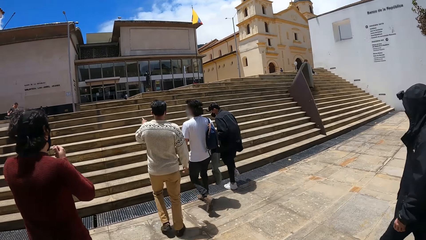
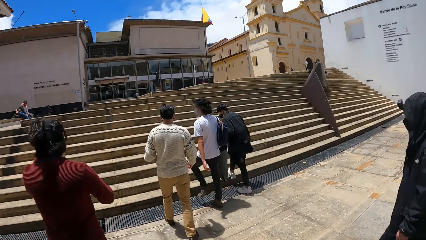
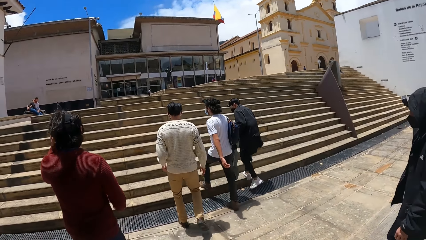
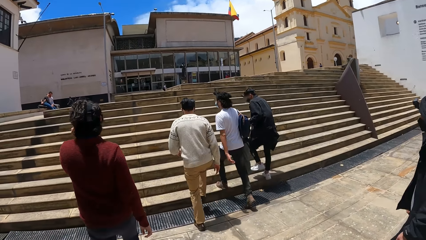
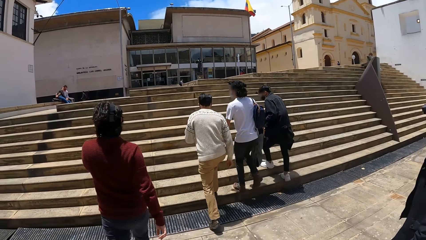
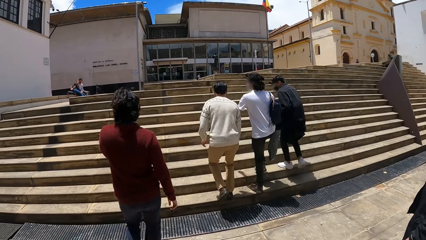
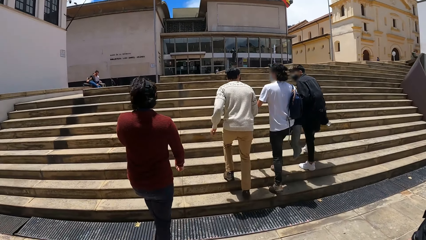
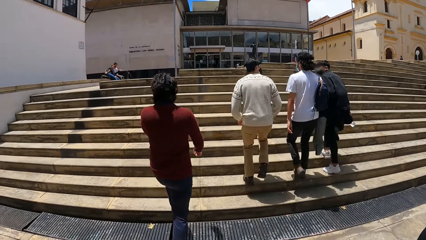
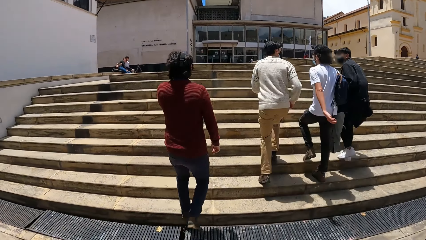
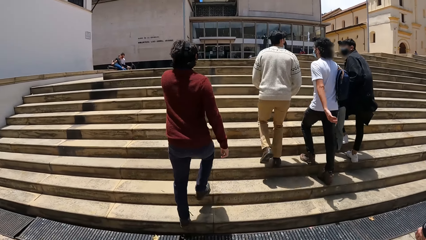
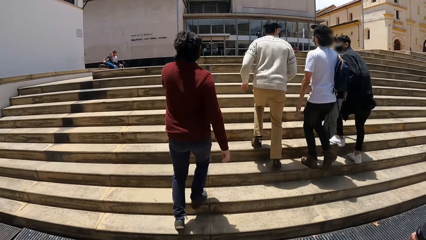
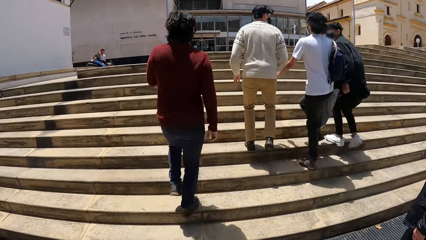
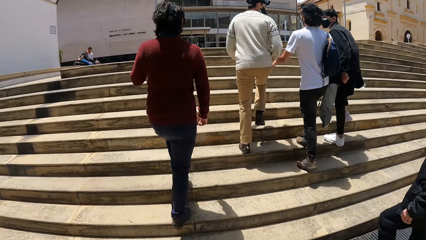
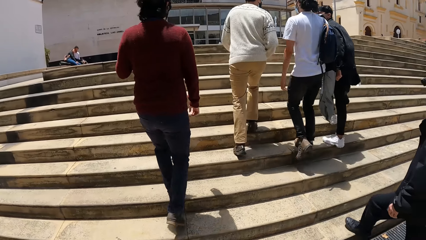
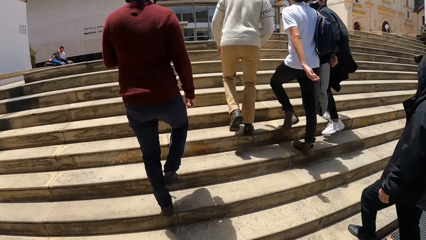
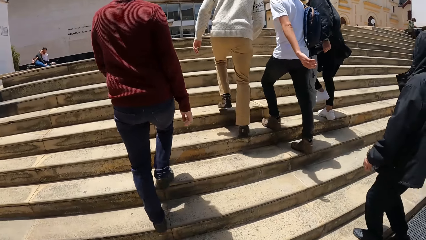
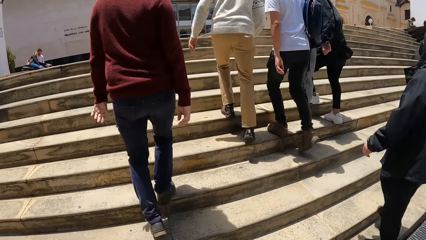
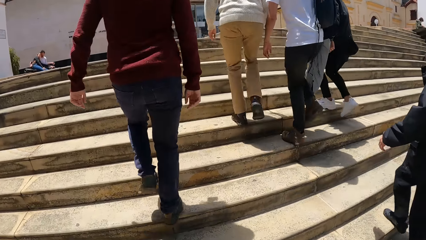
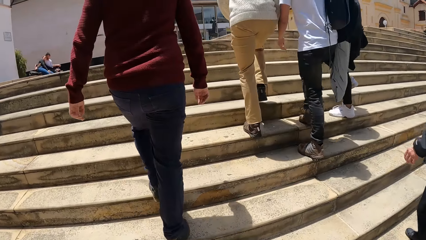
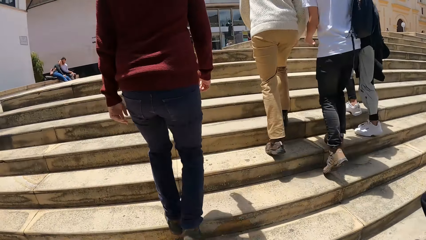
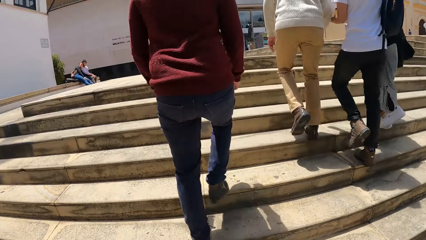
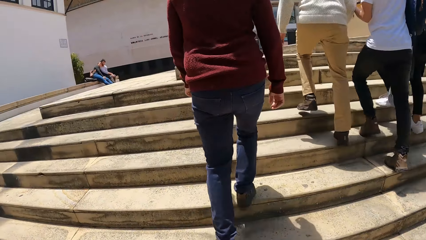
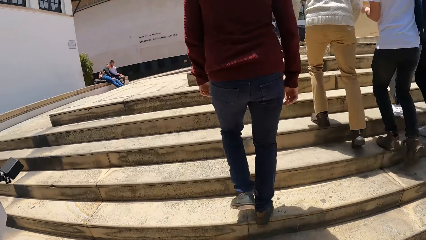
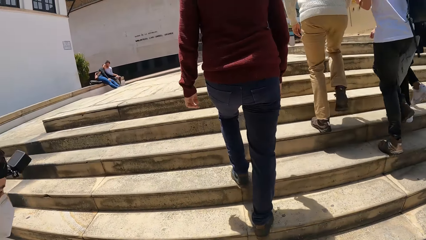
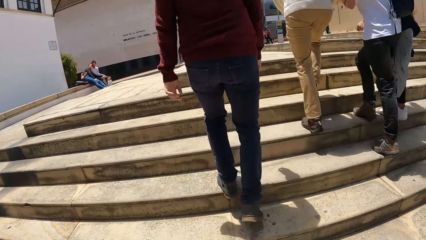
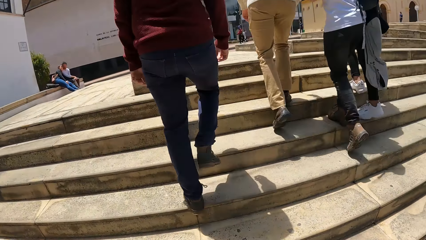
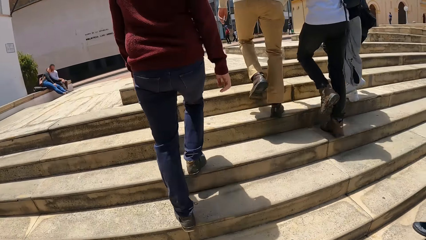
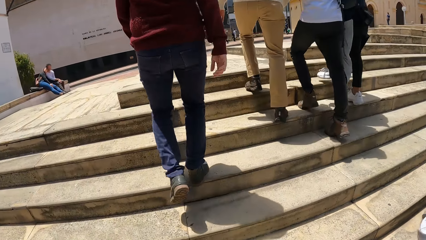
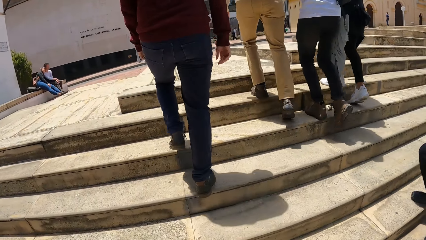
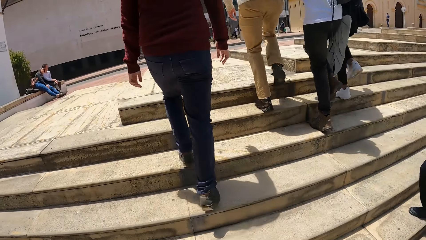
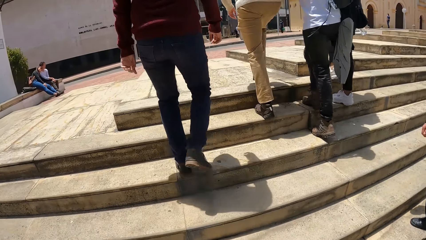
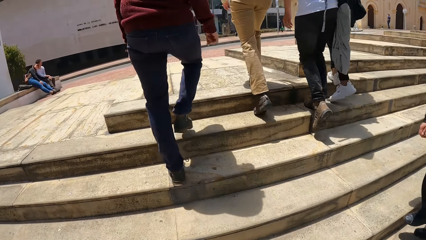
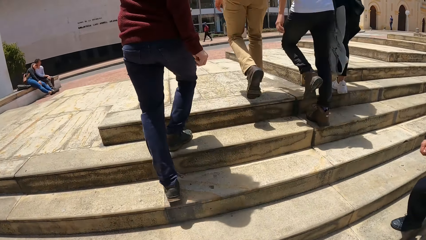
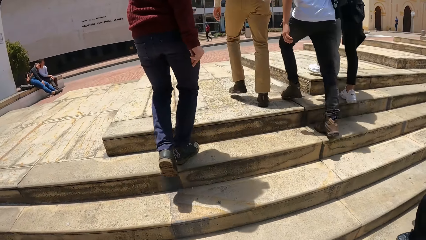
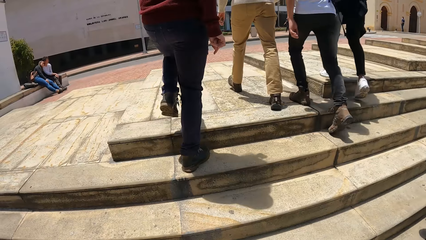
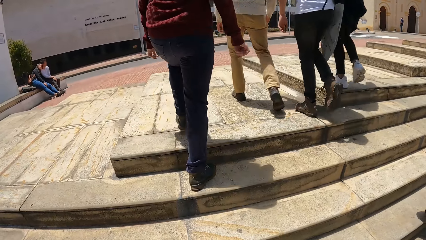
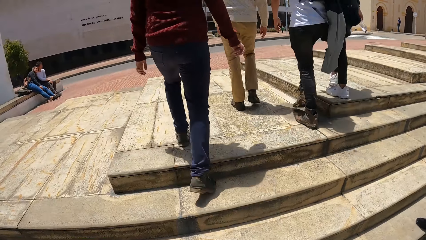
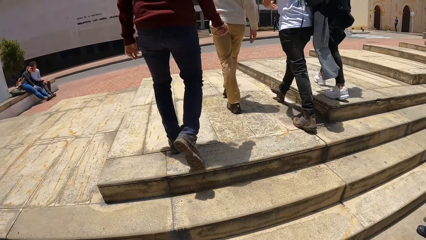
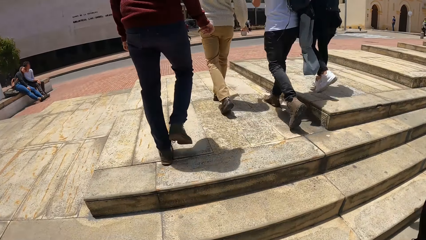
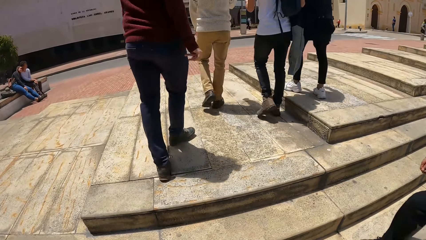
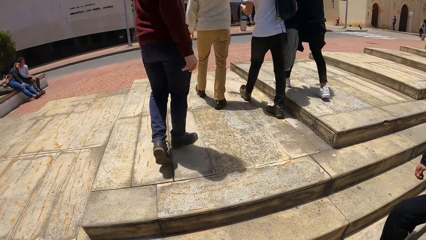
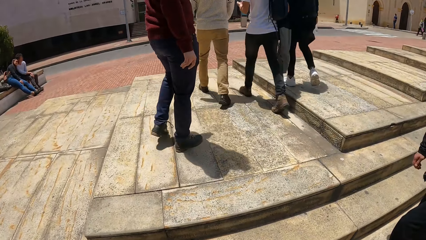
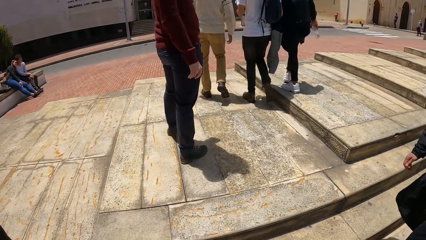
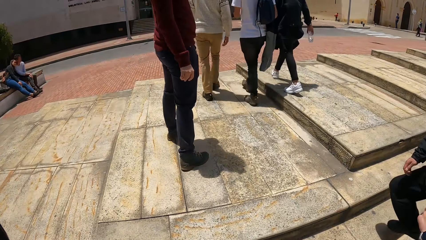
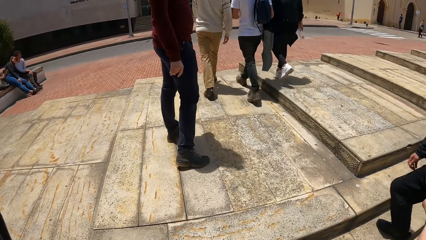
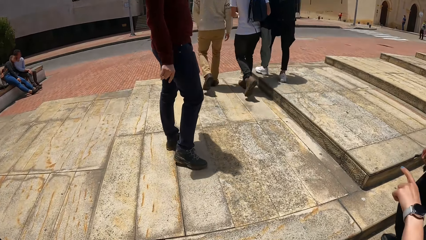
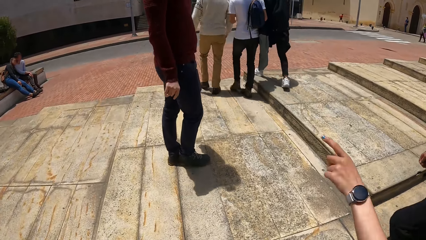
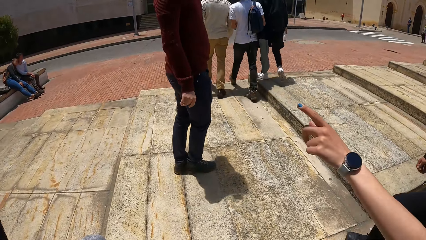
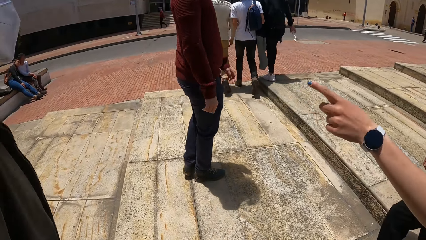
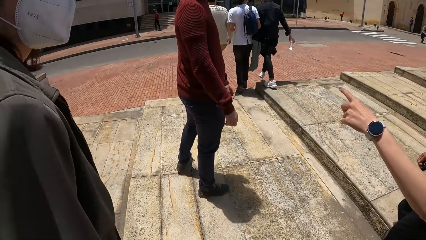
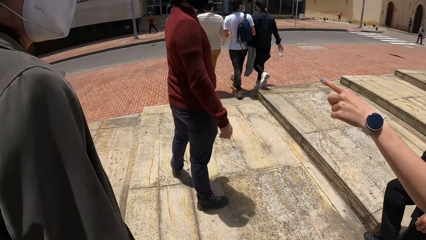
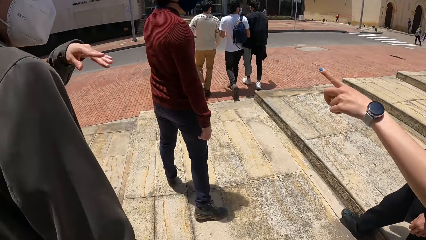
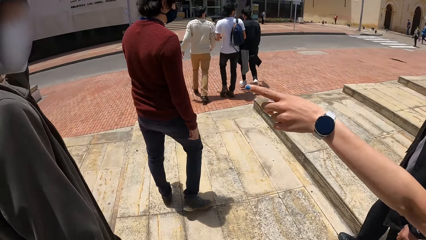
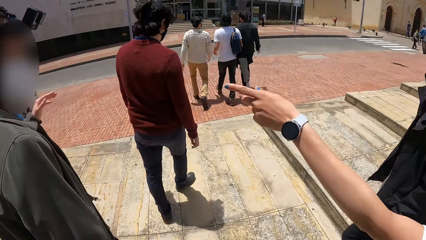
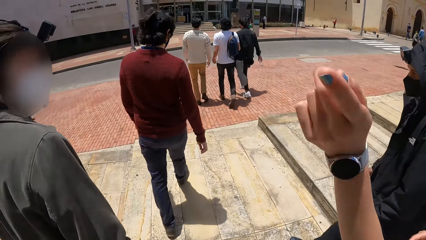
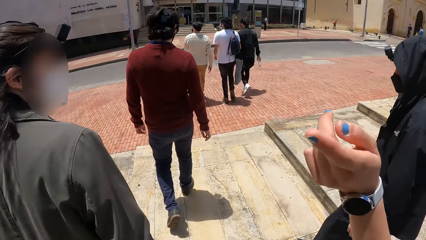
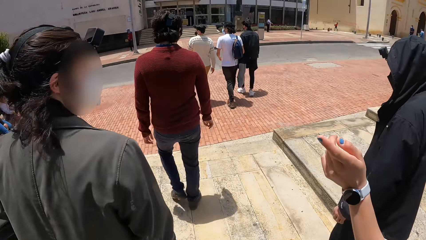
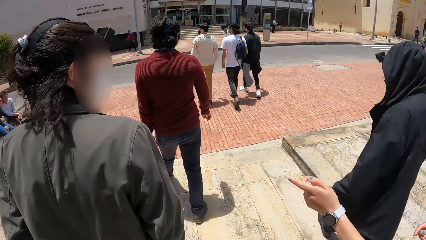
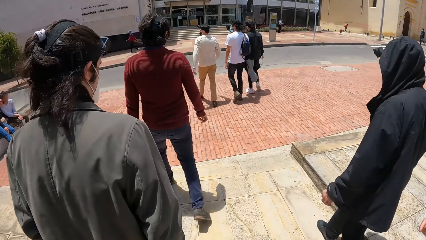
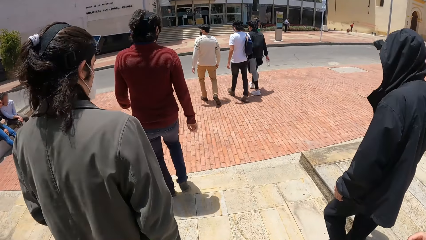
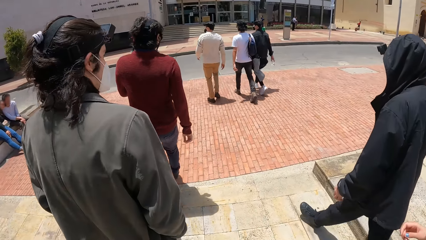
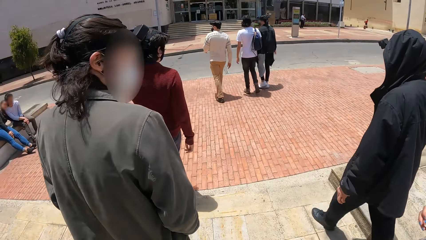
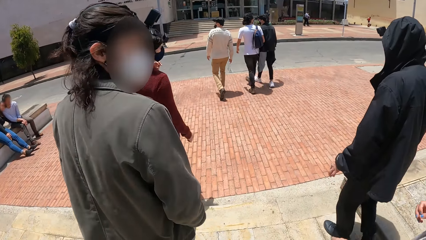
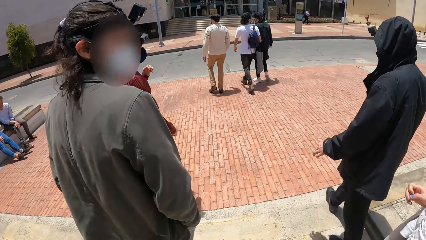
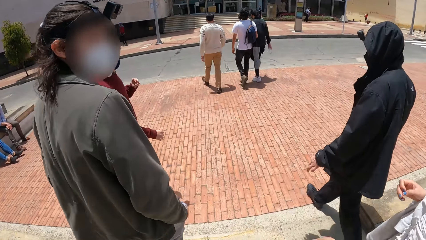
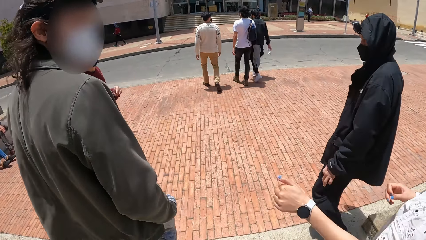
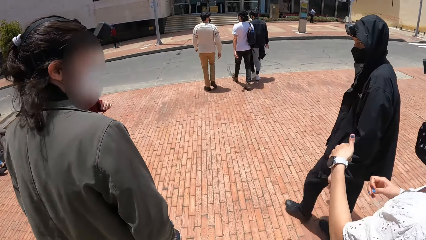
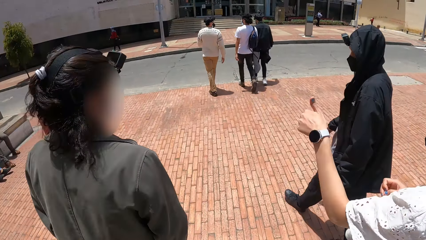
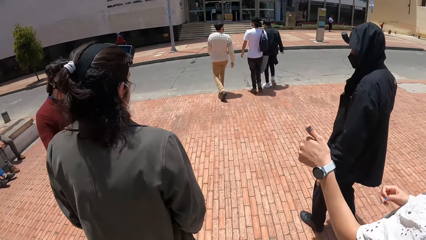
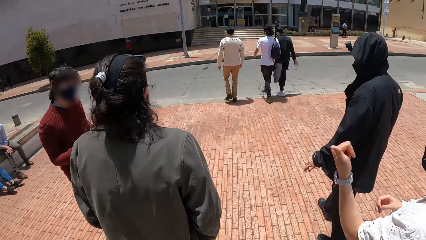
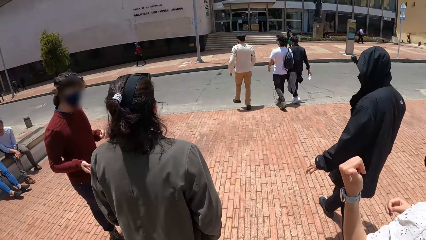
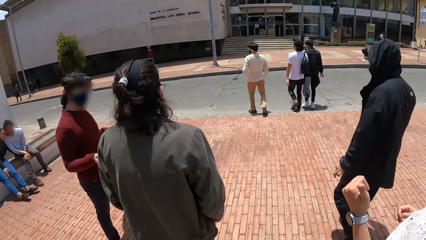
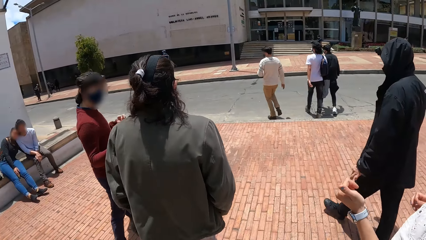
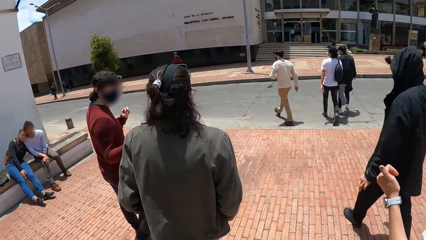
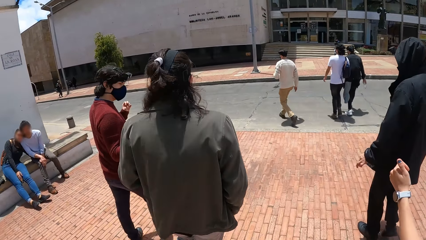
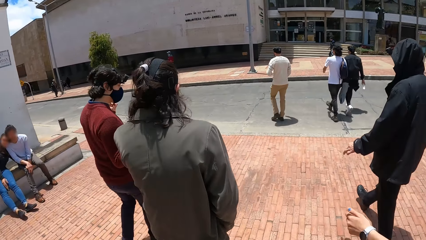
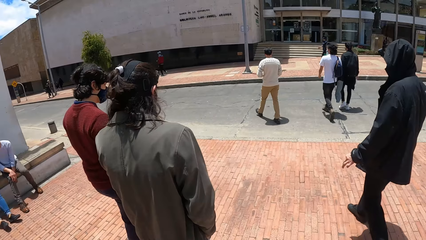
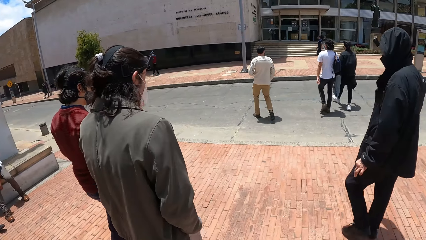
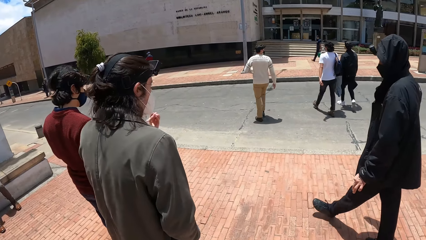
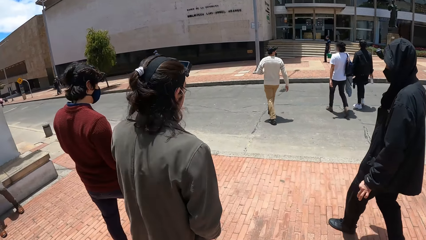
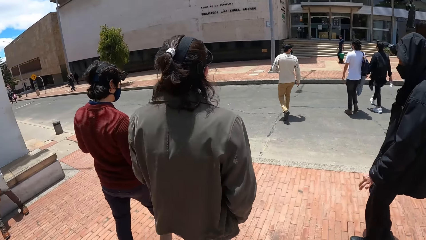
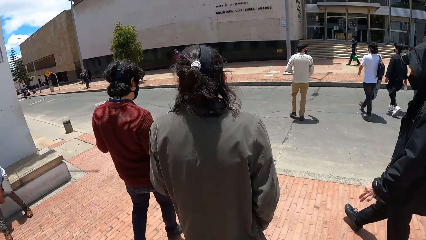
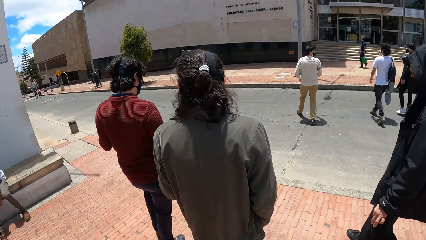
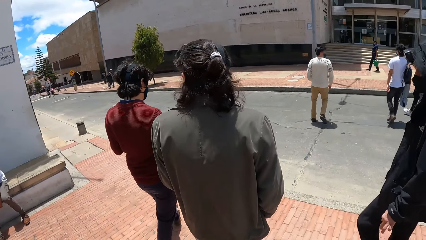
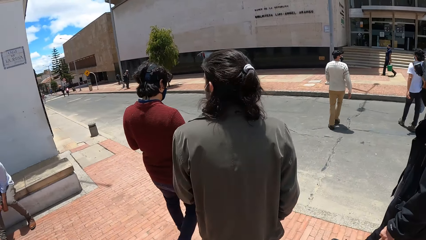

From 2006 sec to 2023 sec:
The camera wearer climbs the stairway with the group of people. They interact with the group of people.
